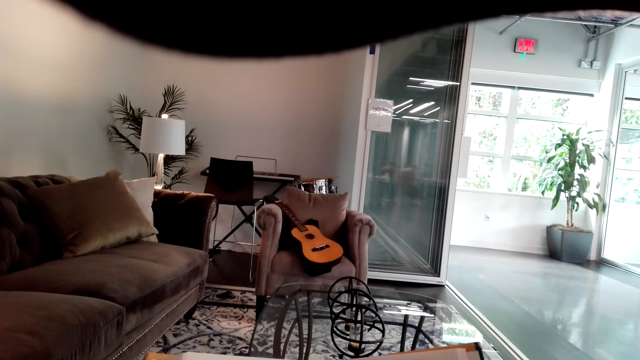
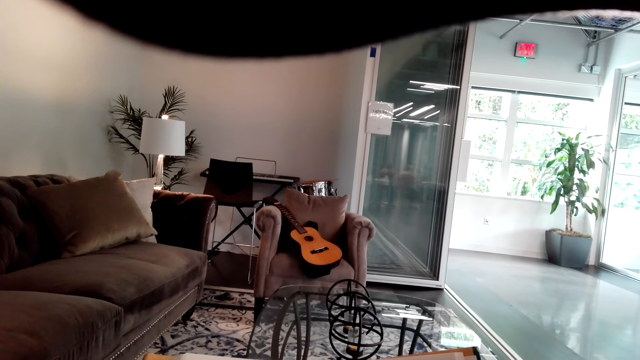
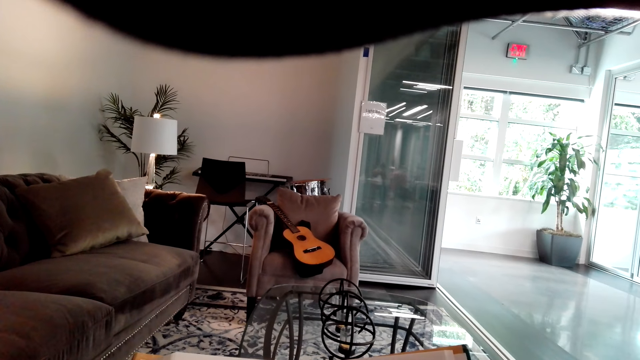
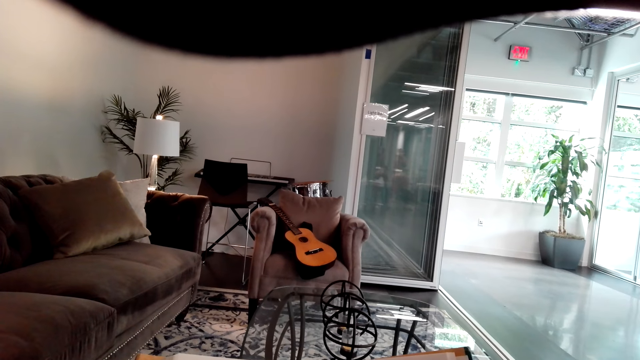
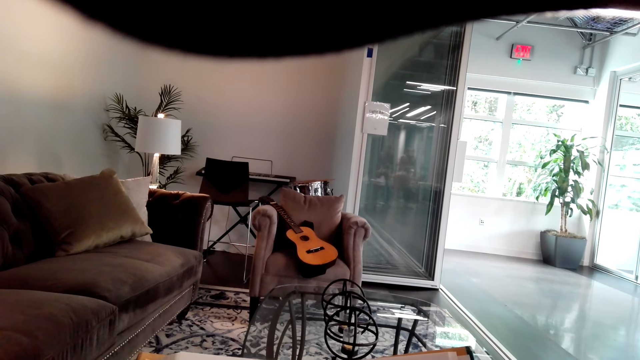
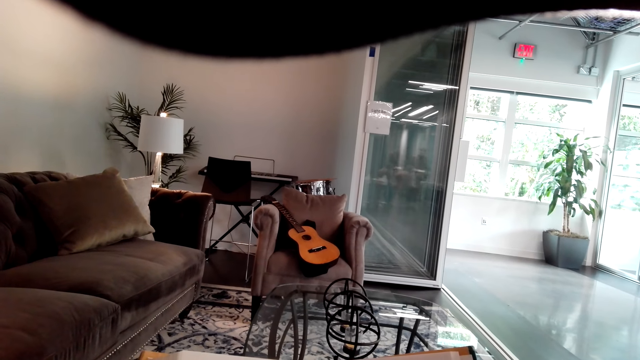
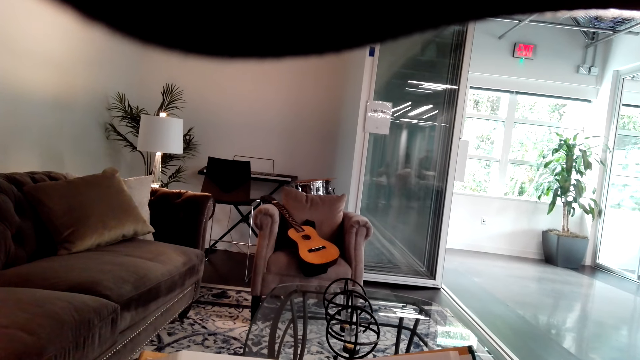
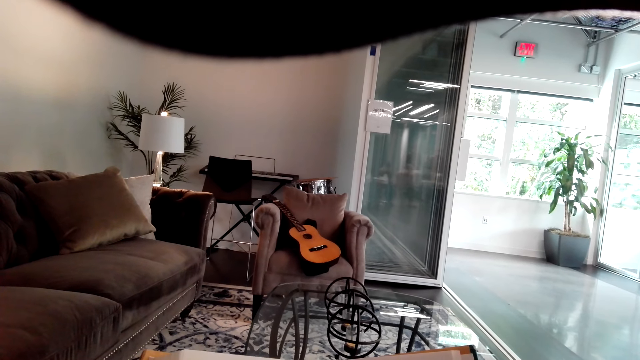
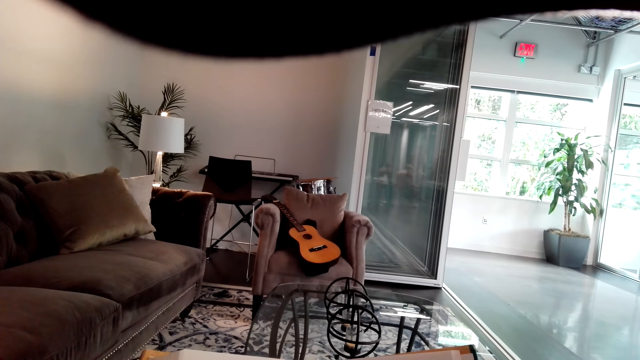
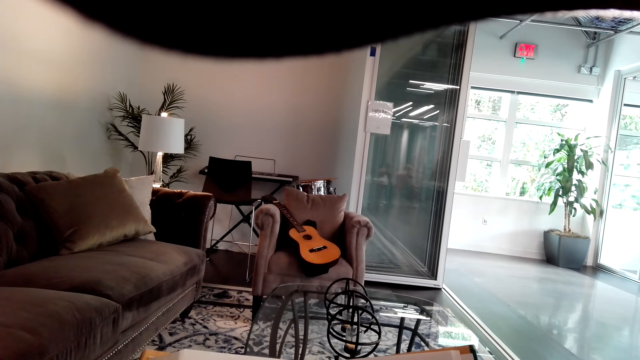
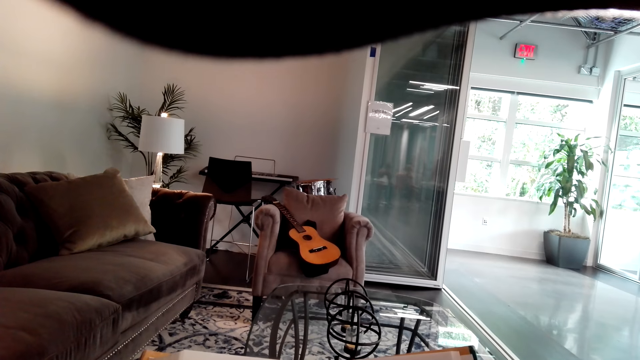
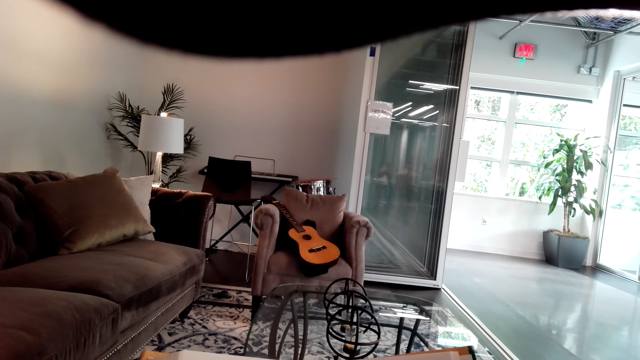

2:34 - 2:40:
The camera wearer reads the book.

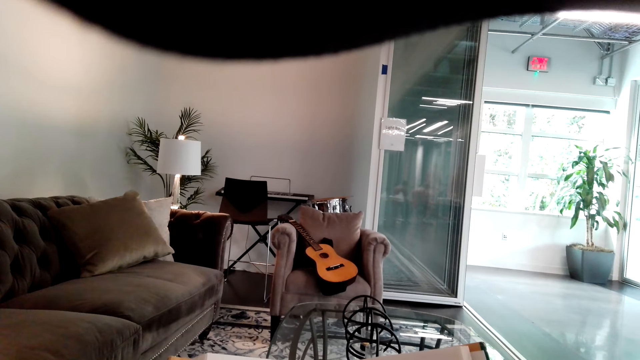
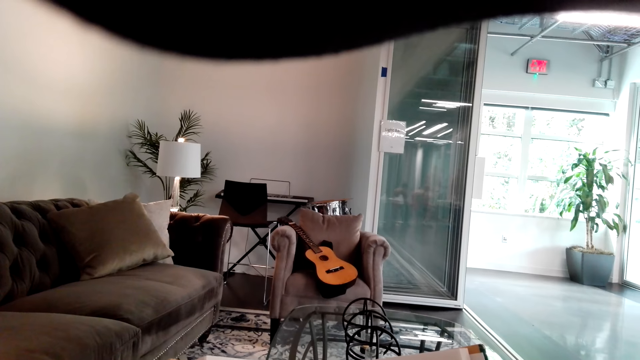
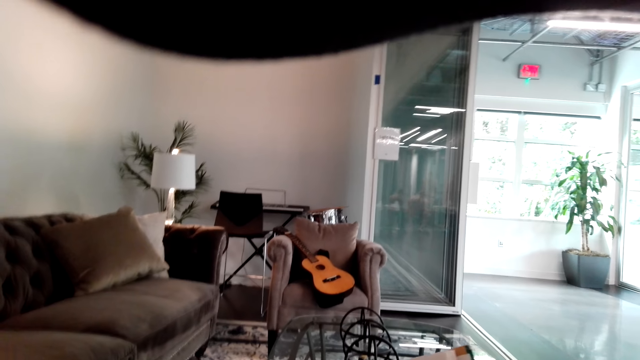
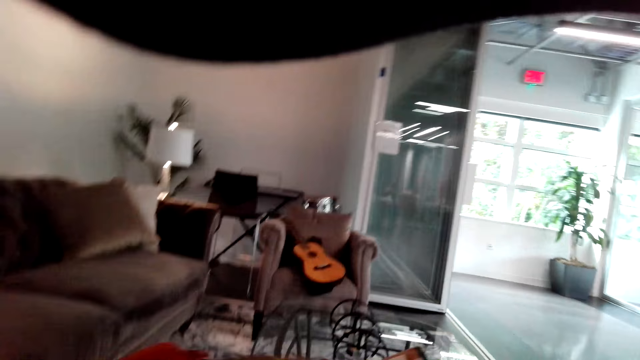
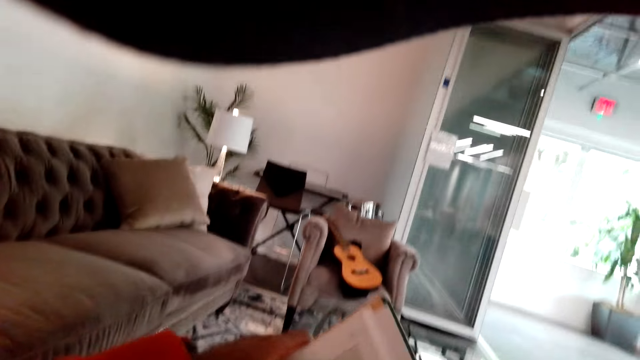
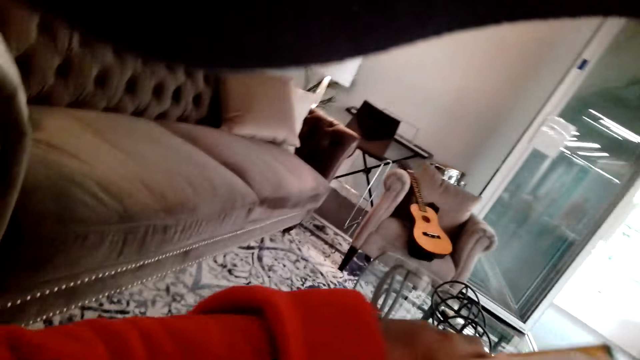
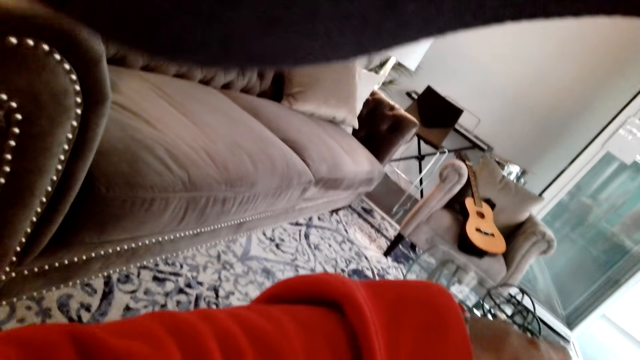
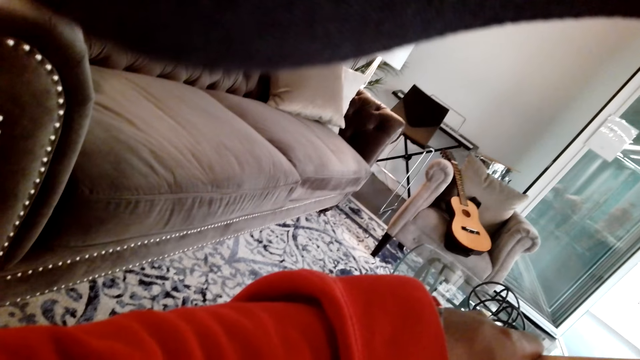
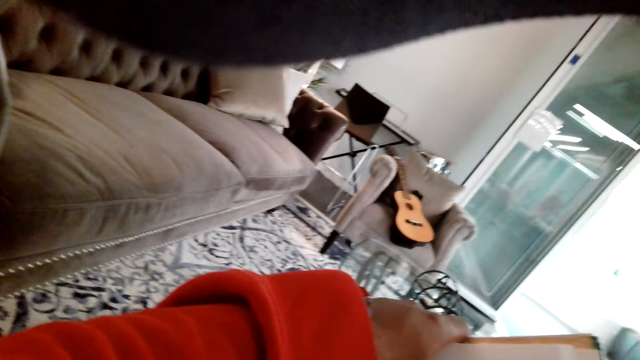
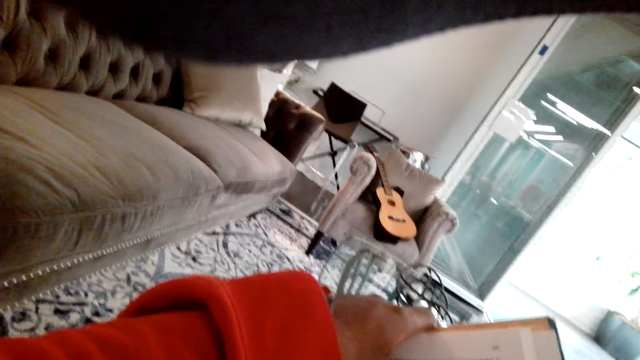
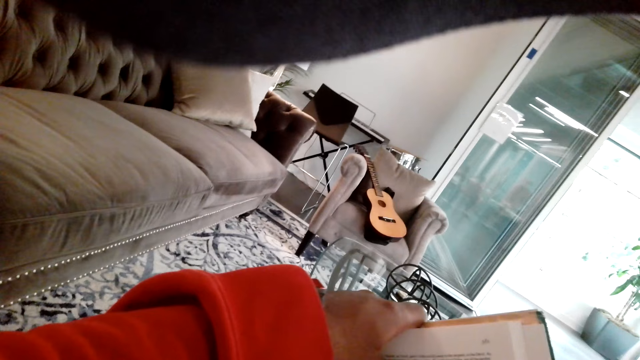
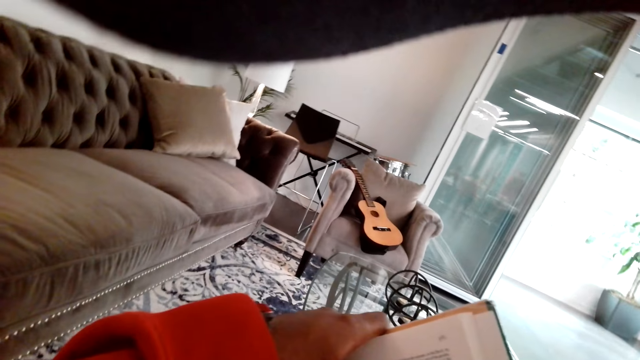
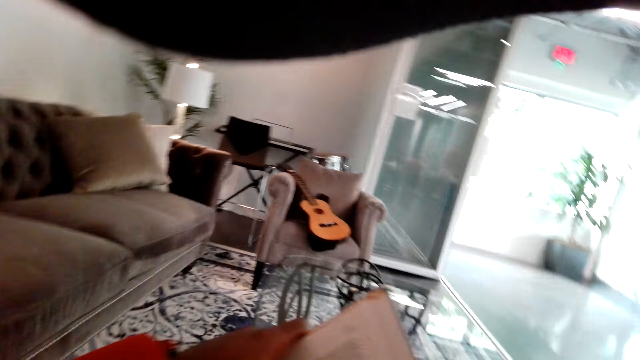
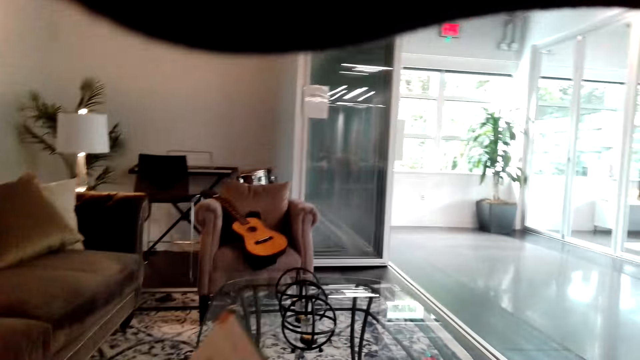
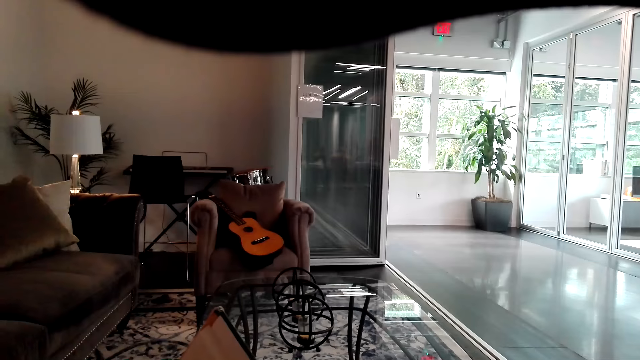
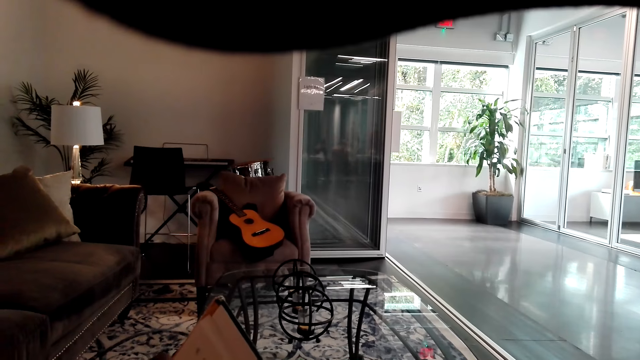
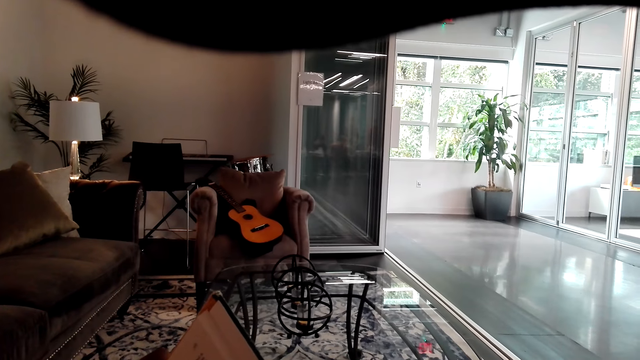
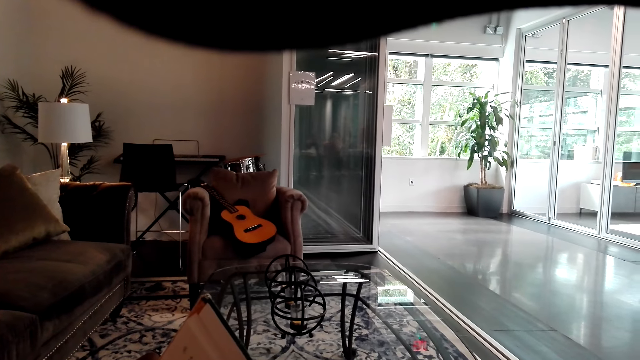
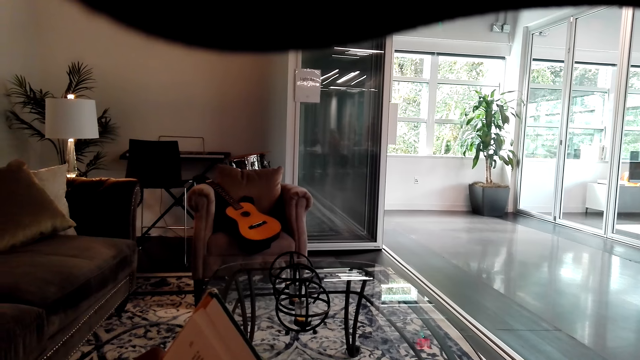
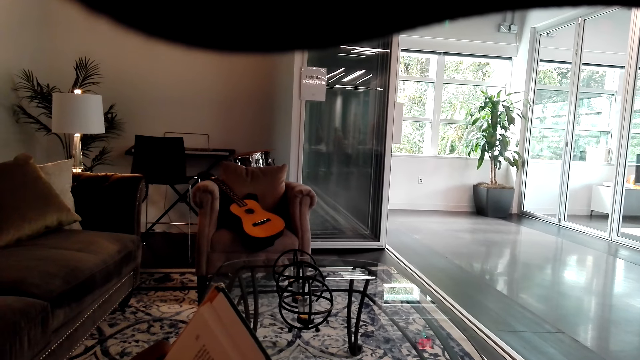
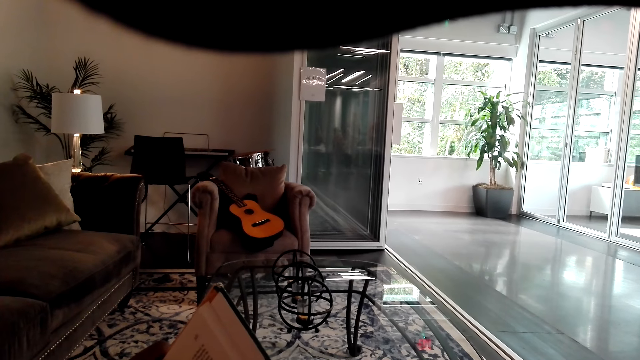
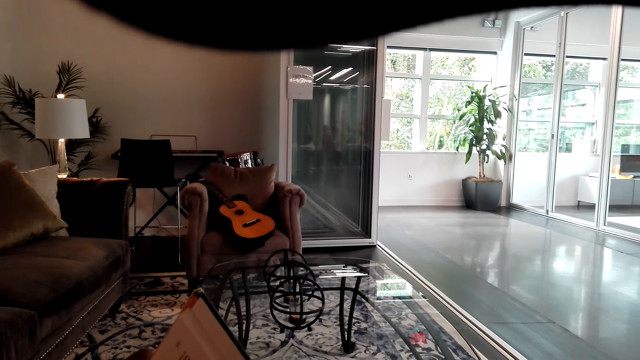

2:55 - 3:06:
The camera wearer holds the book. They read the book.

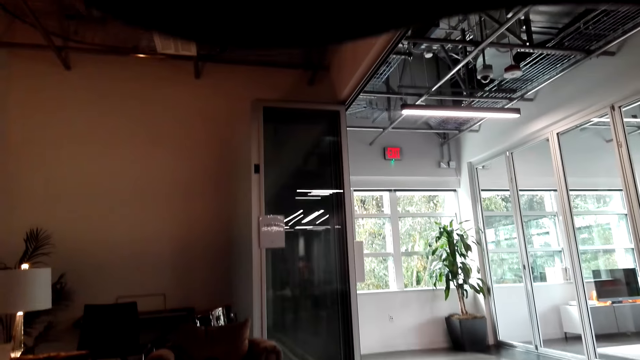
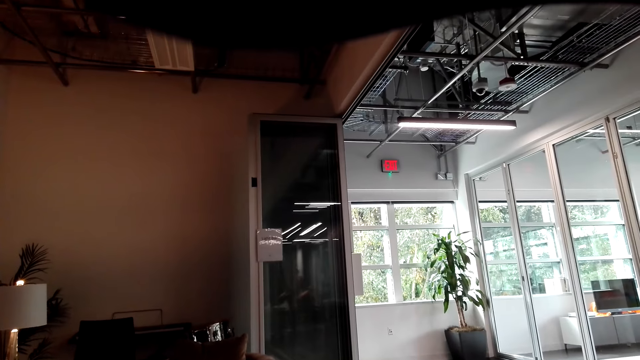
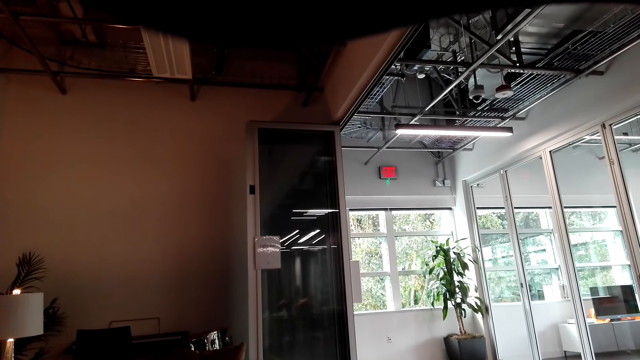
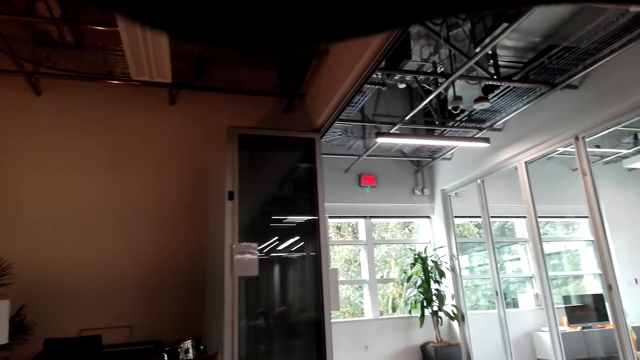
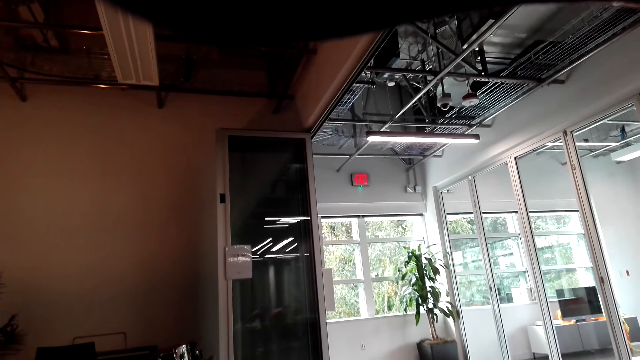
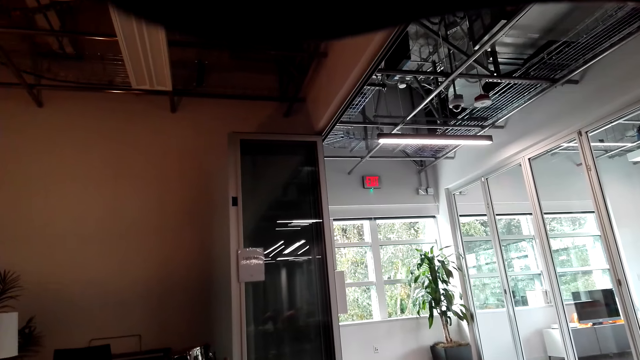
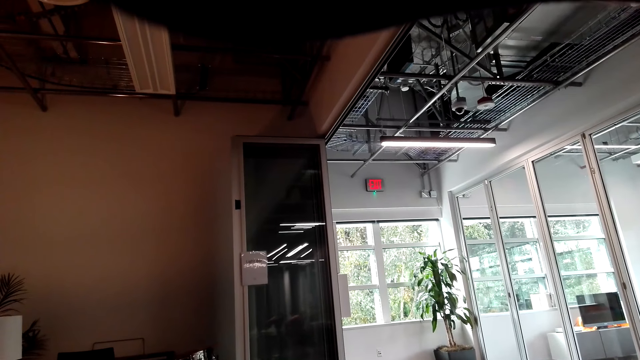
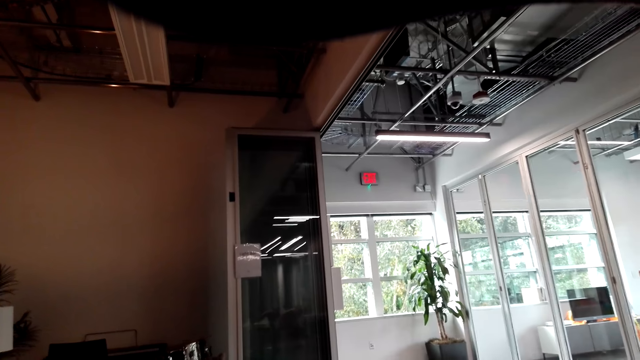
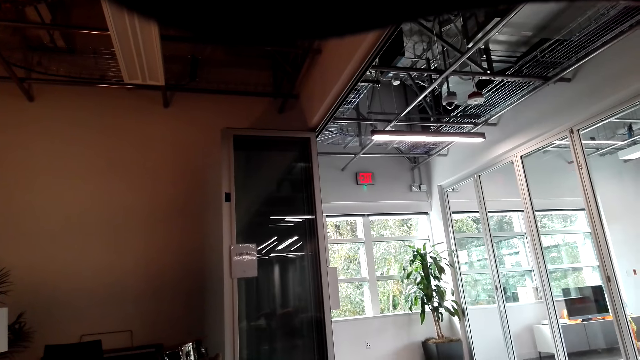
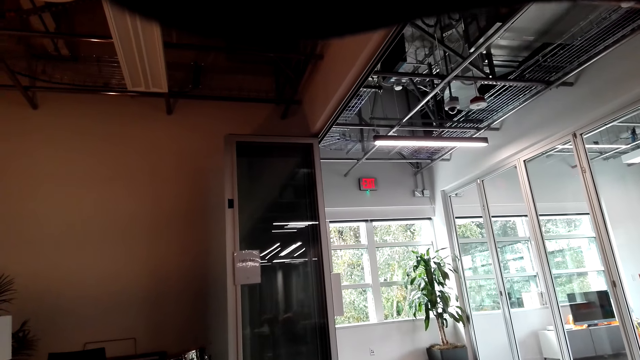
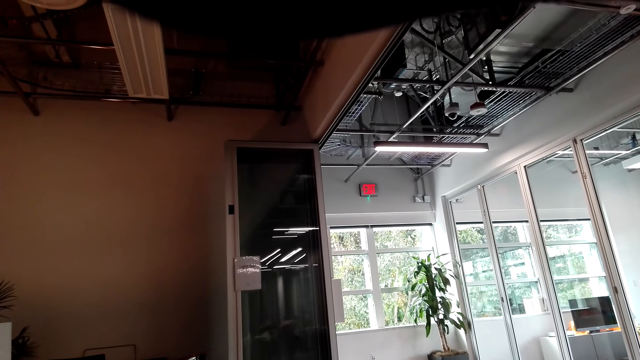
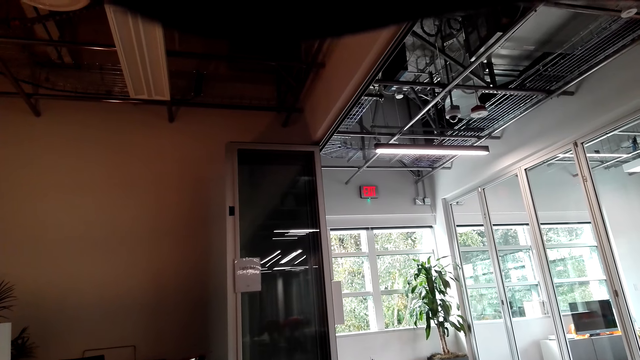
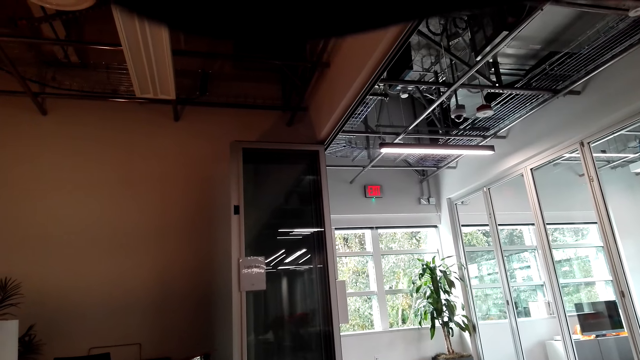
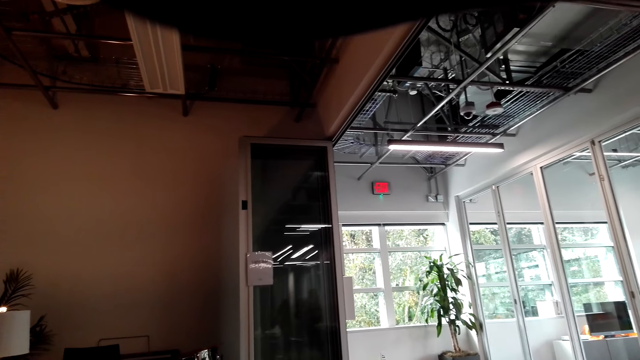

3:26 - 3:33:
The camera wearer talks to a girl.
